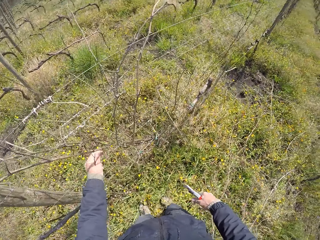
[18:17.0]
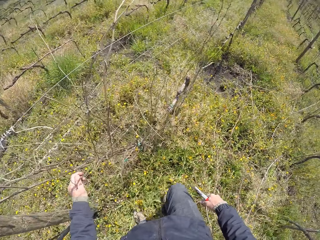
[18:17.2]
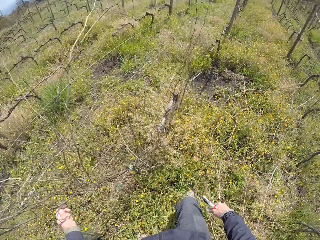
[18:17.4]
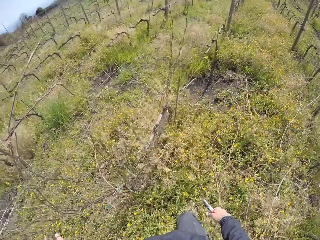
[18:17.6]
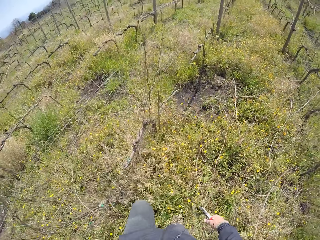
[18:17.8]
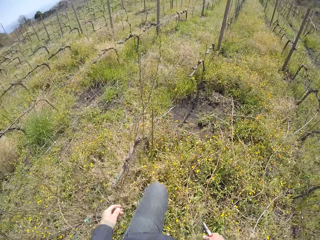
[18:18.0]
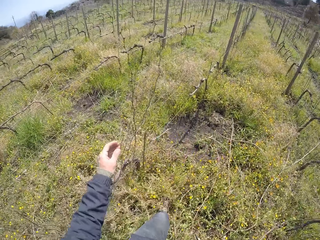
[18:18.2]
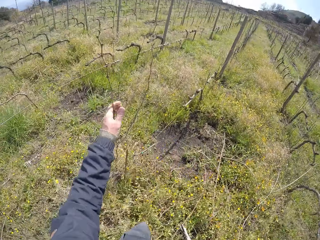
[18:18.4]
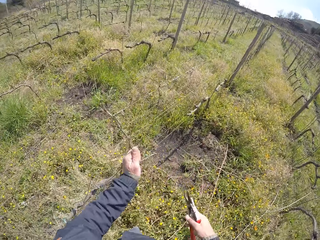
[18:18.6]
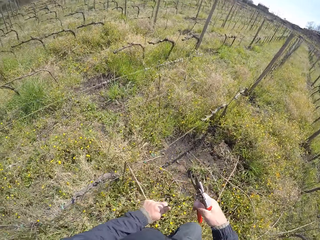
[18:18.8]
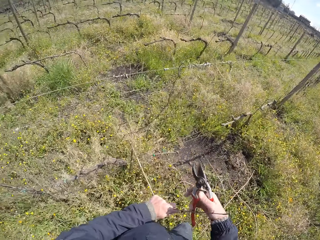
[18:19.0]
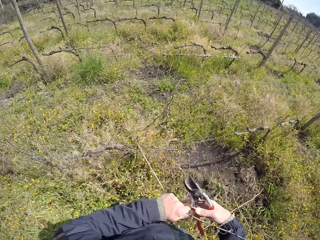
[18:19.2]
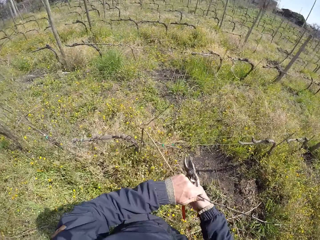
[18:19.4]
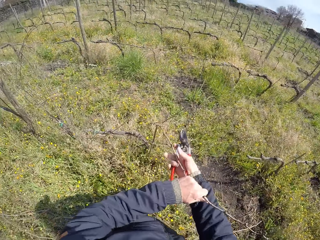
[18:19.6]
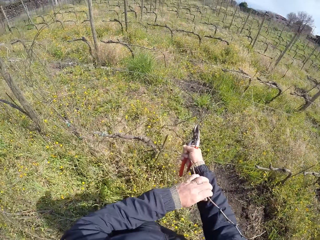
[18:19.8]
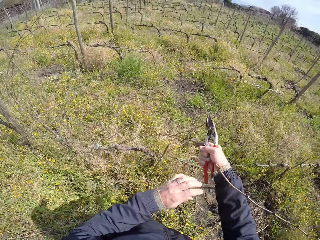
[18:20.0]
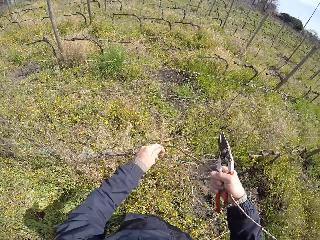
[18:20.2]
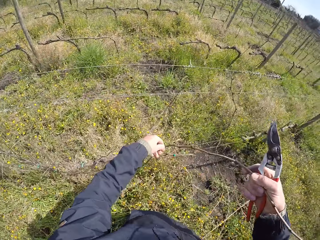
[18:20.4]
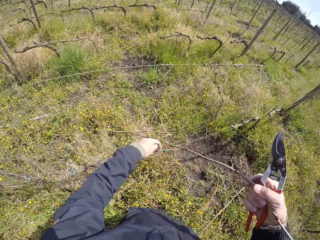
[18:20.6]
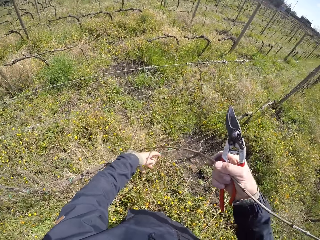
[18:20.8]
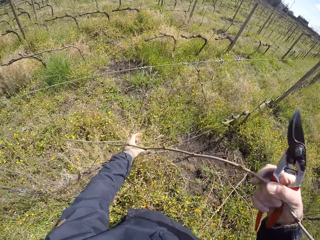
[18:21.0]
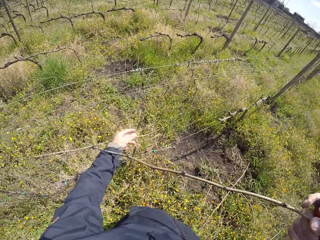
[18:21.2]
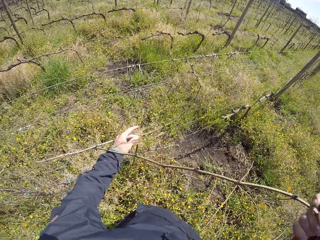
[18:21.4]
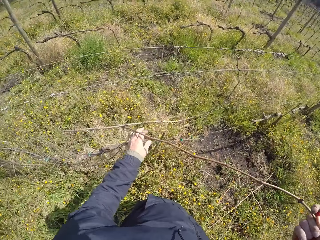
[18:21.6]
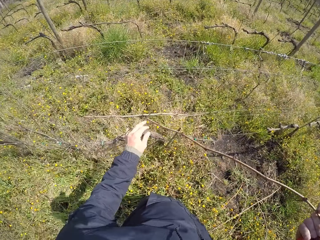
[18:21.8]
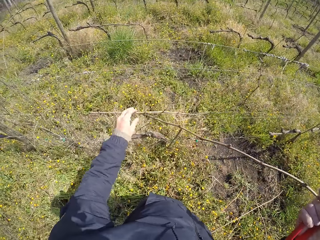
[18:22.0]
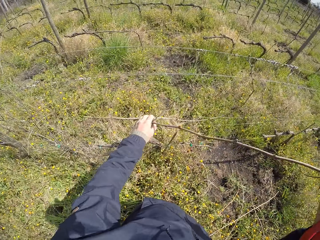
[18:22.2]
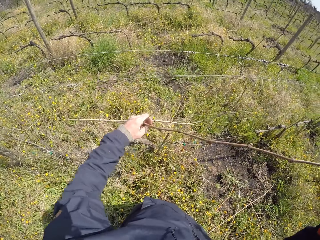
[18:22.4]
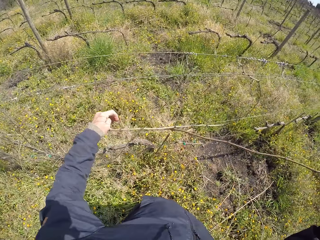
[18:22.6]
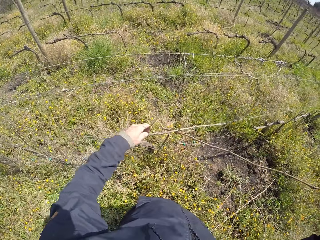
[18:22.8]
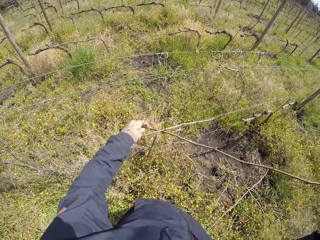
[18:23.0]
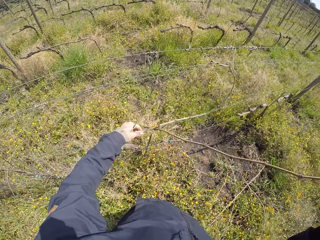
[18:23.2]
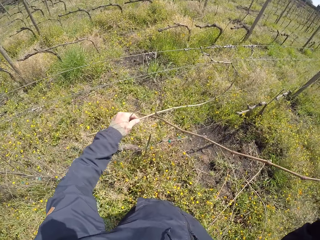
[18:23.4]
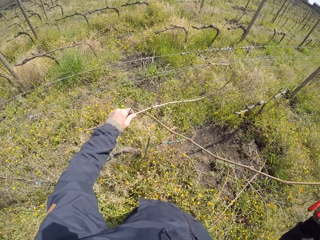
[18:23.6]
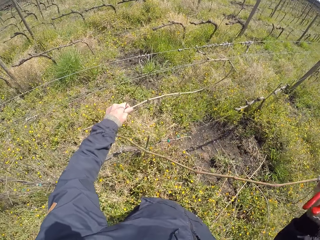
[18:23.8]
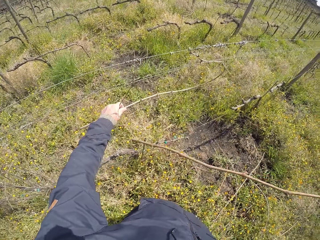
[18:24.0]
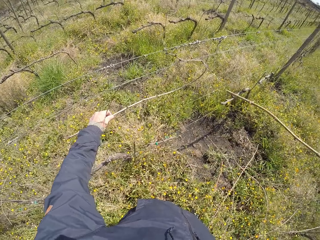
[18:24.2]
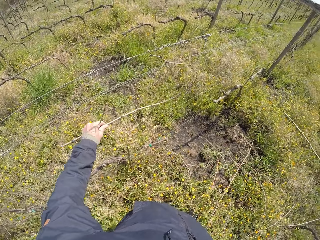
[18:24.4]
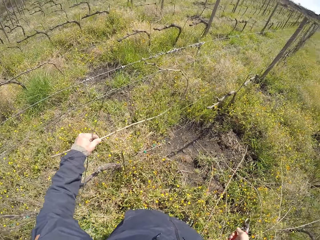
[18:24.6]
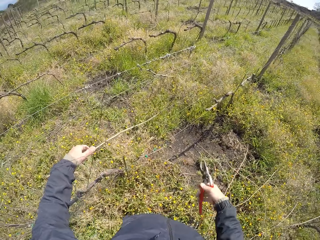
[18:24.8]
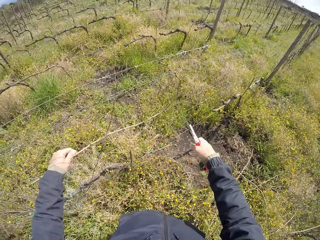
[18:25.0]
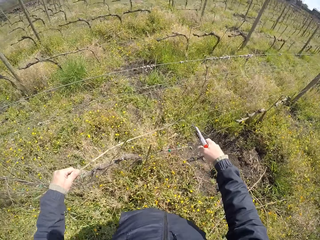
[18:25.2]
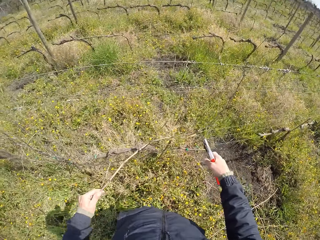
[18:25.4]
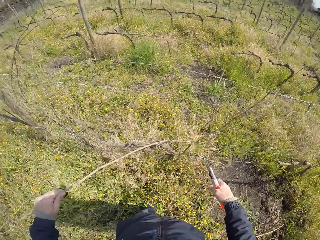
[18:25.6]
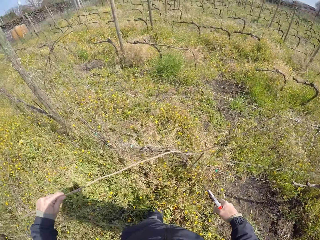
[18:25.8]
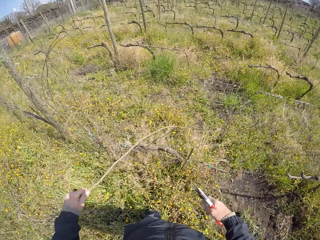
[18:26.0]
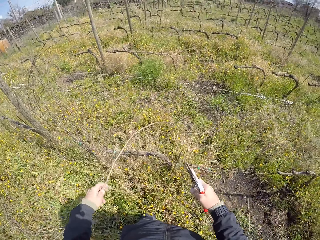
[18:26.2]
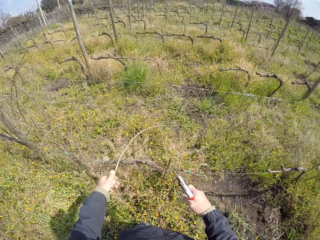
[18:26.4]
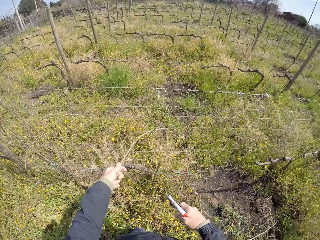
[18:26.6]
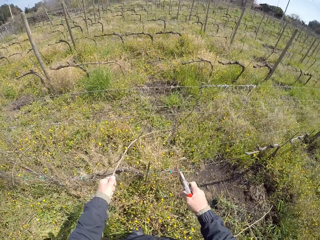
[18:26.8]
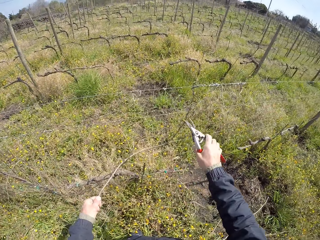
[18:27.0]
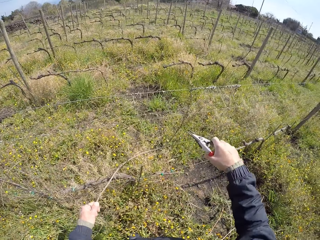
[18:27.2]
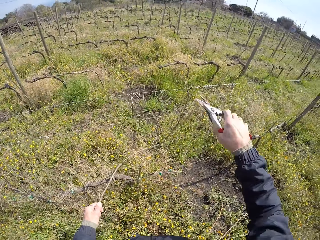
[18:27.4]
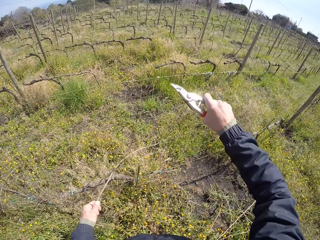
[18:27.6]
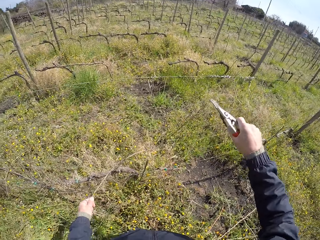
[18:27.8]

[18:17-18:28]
The camera wearer touches some twig on the barb wire with his left hand. He walks. He pulls the twig from the barb wire with his left hand. He holds the twig using his left hand. He pulls the twig using both hands. He removes his left hand from the twig. He holds the twig using his left hand. He does so again. He pulls the twig from the barb wire with his right hand holding the shear. He pulls the twig using his left hand. He pushes the twig away using his left hand. He drops the twig in his right hand on the ground. He pulls the twig from the barb wire with his left hand. He pushes the twig in his left hand forward.

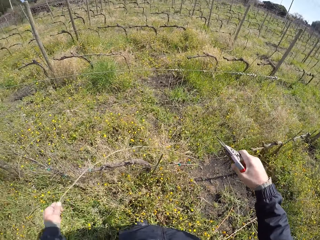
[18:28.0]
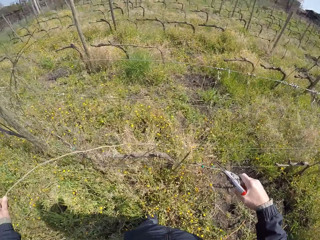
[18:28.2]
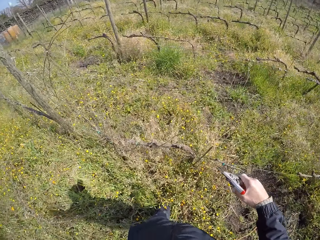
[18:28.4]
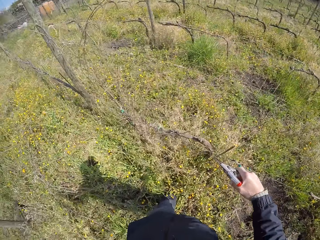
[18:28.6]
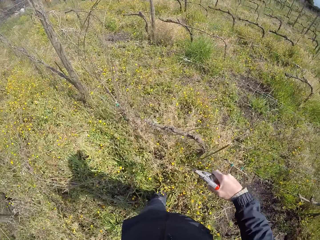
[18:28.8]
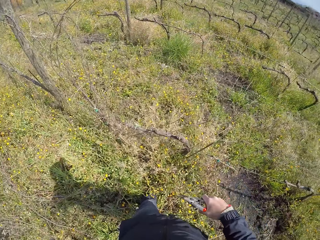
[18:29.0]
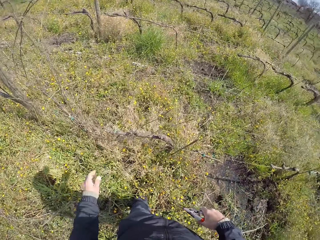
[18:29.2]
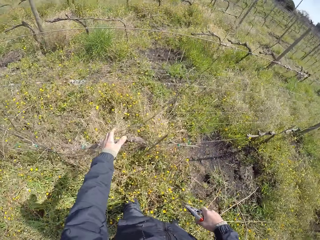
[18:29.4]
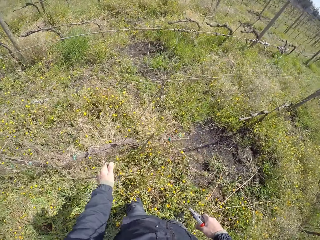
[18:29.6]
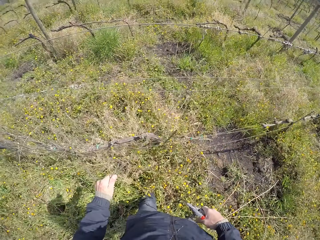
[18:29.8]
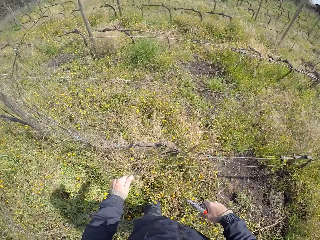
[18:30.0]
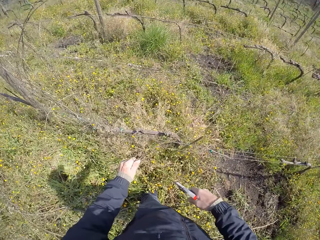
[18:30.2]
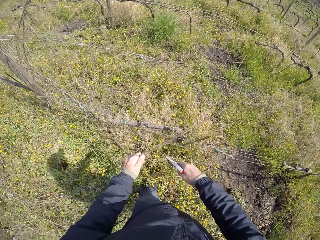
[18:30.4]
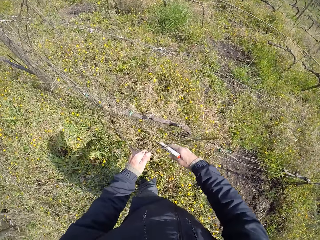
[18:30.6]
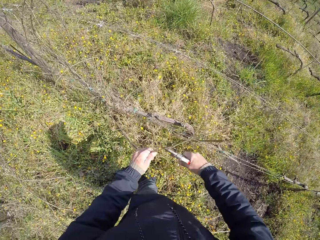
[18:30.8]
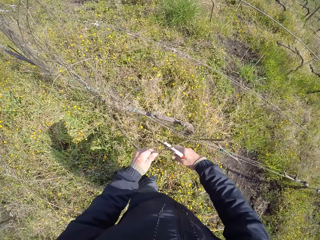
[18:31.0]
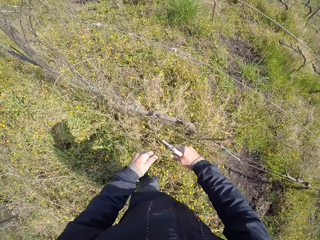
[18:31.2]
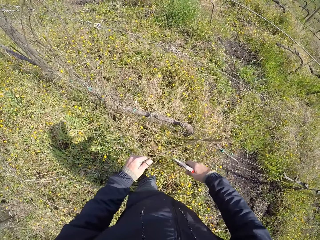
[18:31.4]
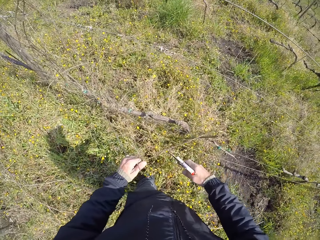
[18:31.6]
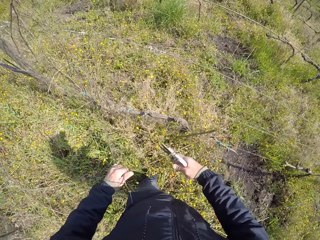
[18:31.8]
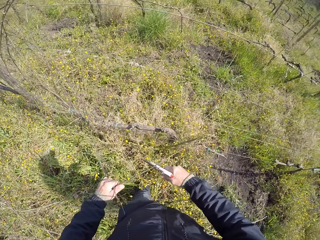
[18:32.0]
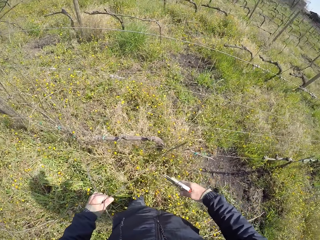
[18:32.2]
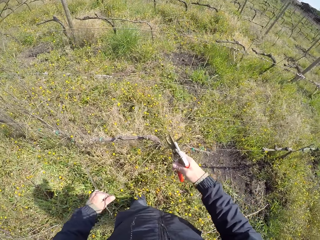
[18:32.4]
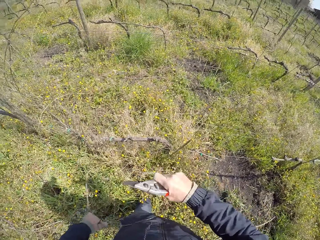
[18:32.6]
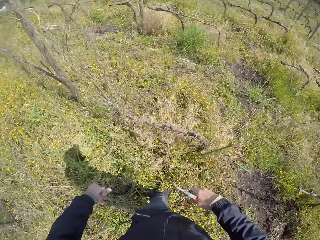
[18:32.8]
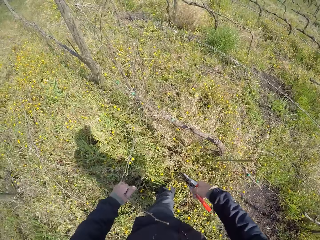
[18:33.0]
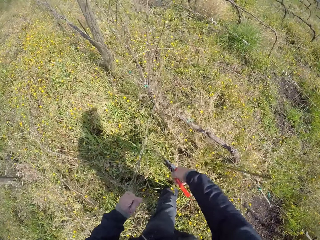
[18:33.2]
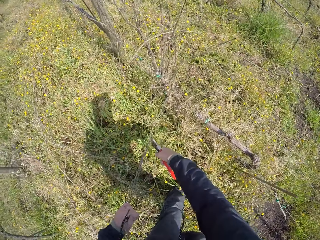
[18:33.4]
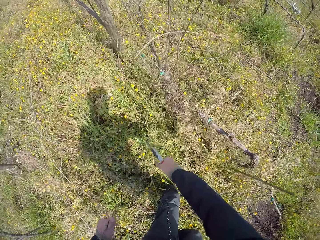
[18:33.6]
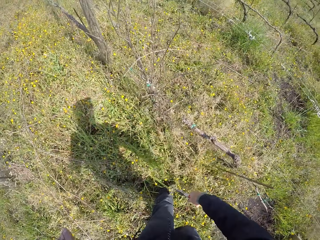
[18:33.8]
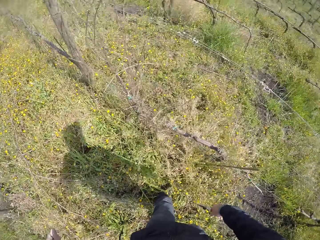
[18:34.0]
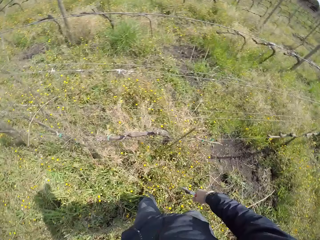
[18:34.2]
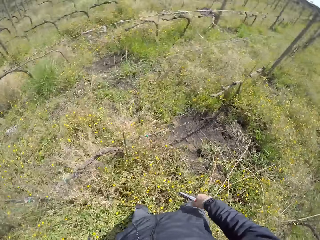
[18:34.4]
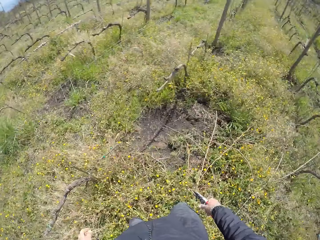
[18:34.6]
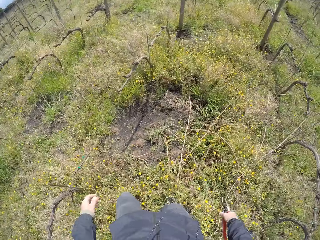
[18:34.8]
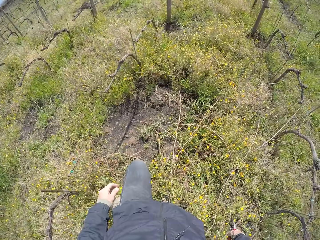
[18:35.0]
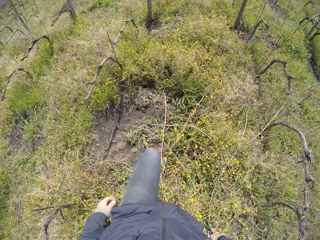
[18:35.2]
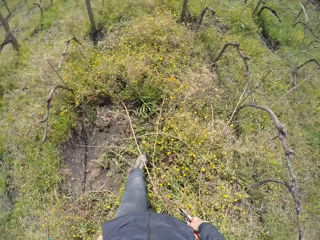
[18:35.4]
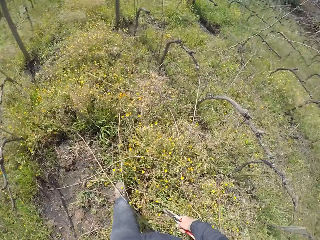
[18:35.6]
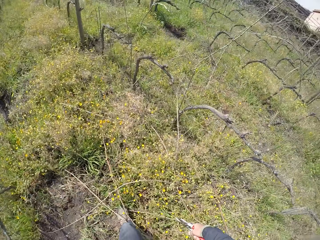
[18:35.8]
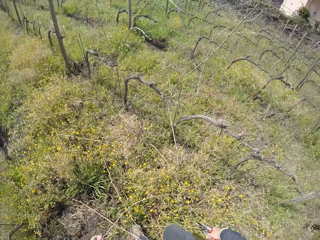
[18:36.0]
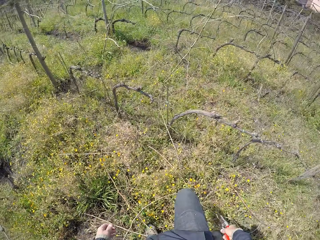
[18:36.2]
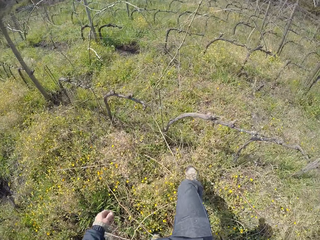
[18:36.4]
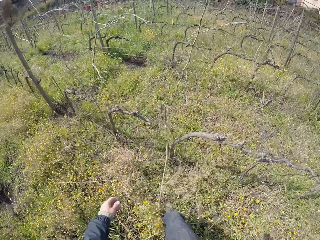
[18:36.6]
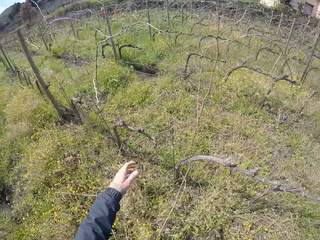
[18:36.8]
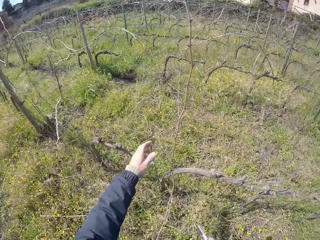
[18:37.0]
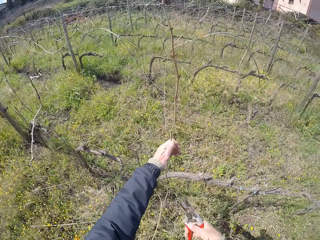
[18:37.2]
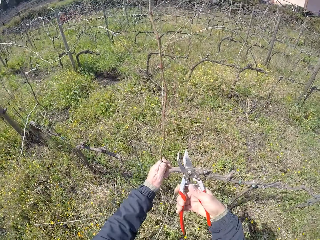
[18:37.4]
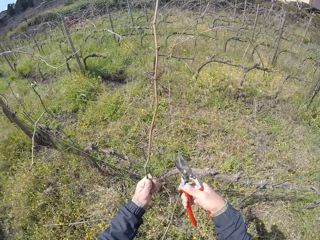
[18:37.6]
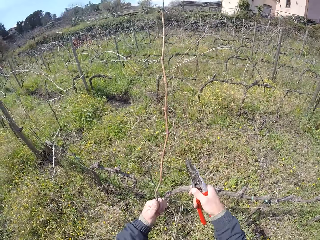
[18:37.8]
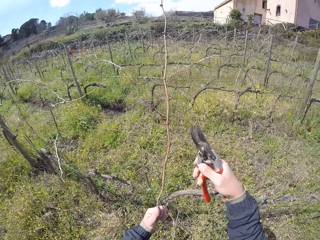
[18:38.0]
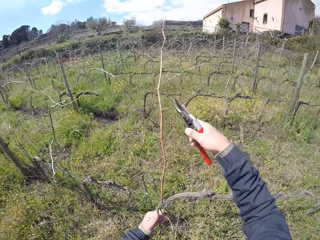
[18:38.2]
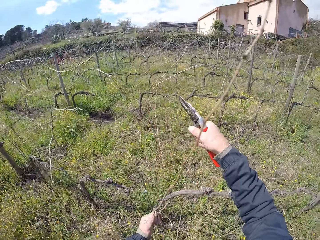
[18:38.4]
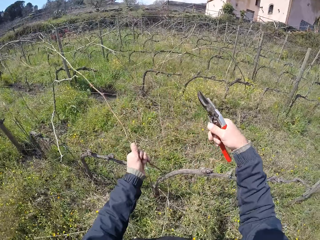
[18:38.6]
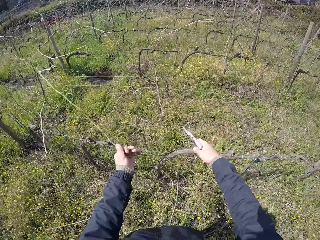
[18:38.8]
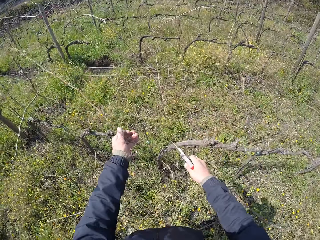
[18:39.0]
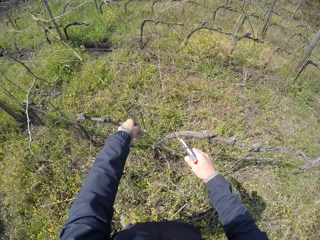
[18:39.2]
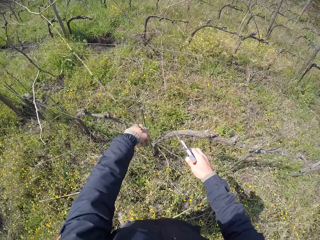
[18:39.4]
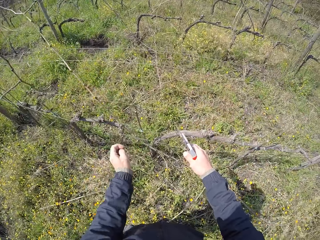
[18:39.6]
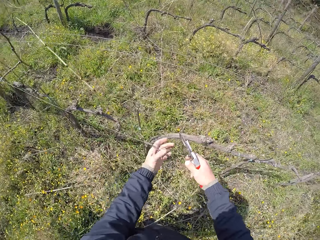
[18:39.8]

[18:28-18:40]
The camera wearer cuts the twig from the barb wire with the pair of pliers or pruning shear in his right hand. He pulls the twig away using his left hand. He holds another twig with his left hand. He pulls the twig from the barb wire with his left hand. He cuts the twig from the barb wire with the pair of pliers in his right hand. He pulls the twig using his left hand. He knocks the twig using the pruning shear. He cuts the twig using the pruning shear. He walks. He pulls the twig from the barb wire with his left hand. He holds the twig with his left hand. He cuts the twig from the barb wire with the pair of pliers in his right hand. He removes his hand from the twig.
